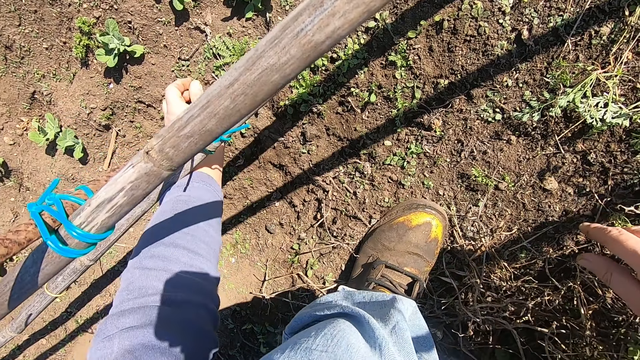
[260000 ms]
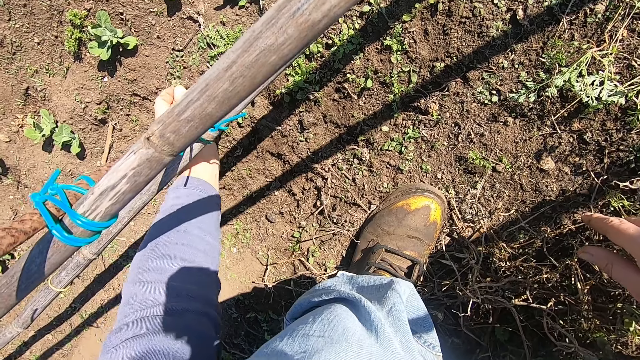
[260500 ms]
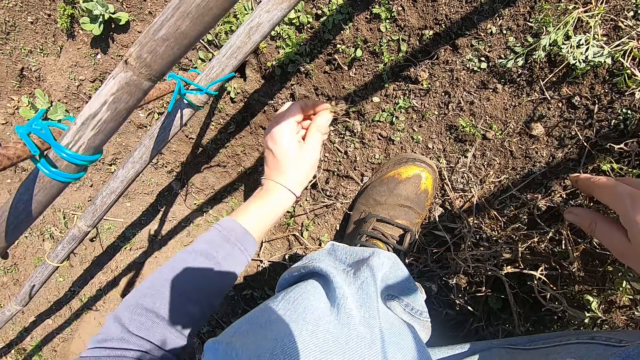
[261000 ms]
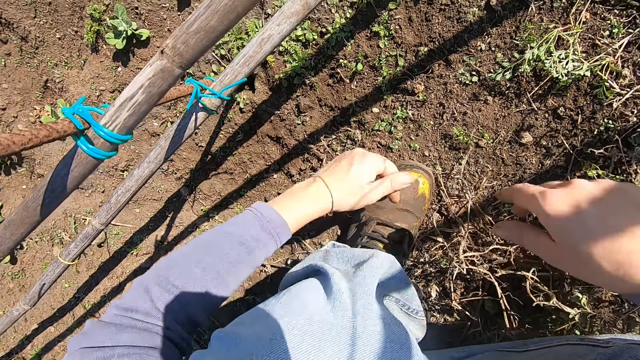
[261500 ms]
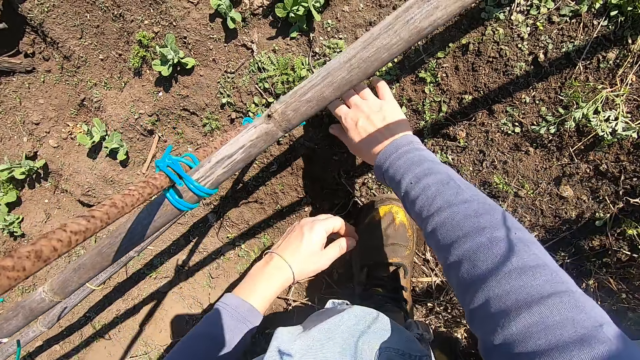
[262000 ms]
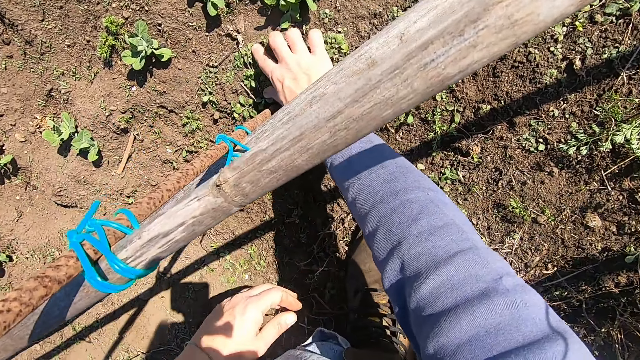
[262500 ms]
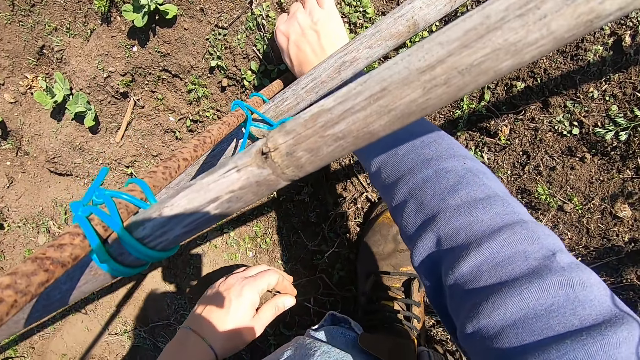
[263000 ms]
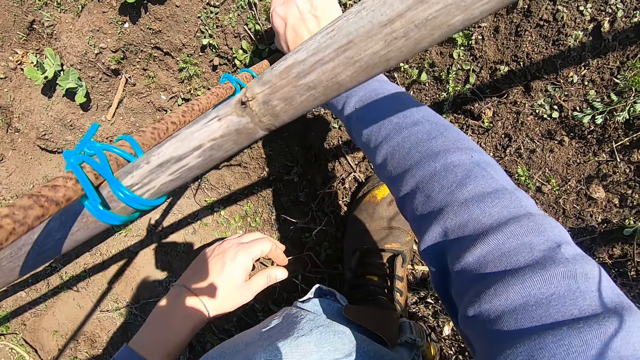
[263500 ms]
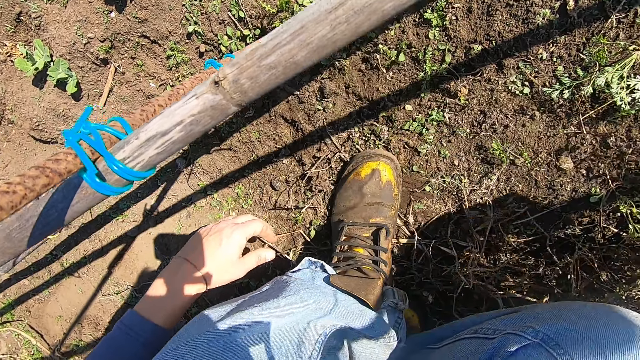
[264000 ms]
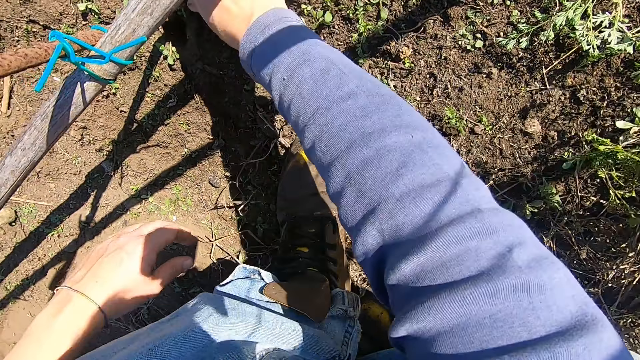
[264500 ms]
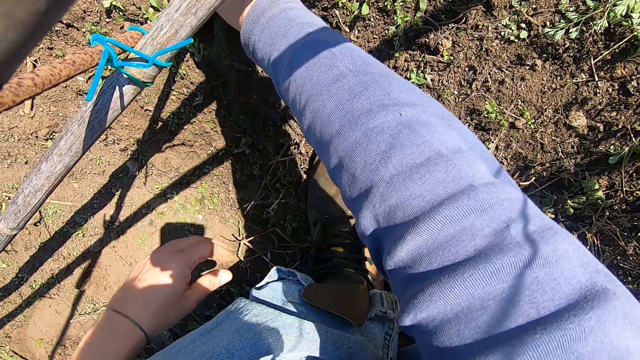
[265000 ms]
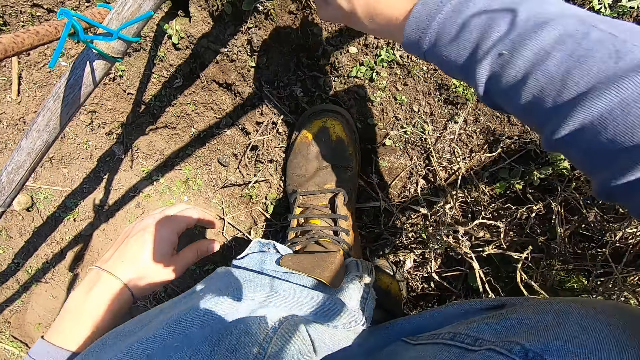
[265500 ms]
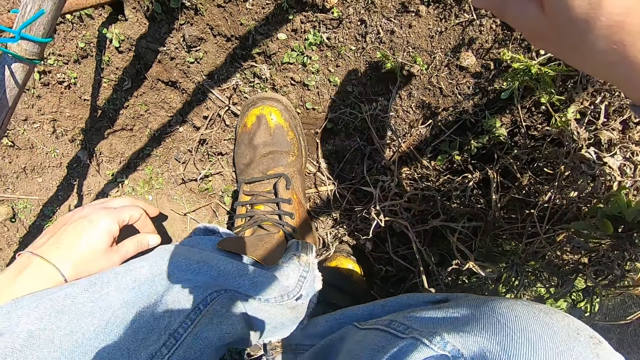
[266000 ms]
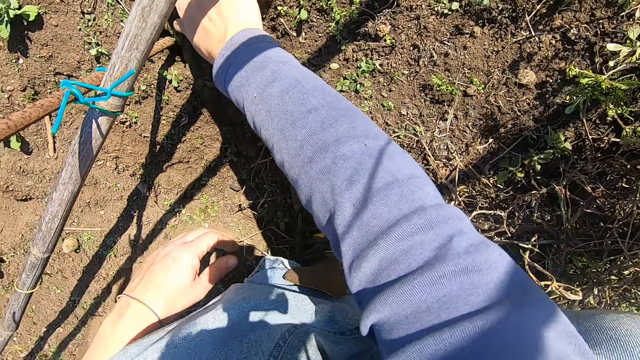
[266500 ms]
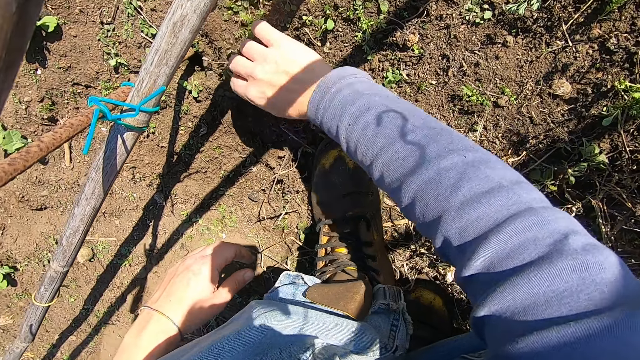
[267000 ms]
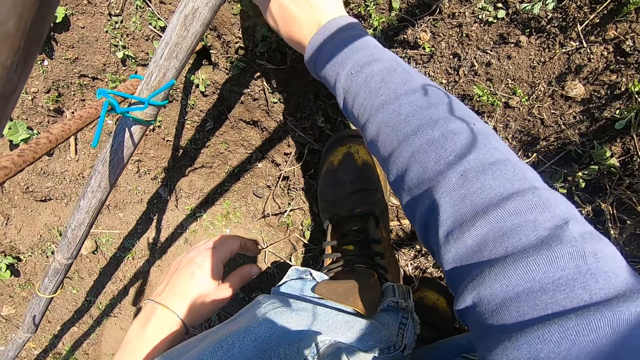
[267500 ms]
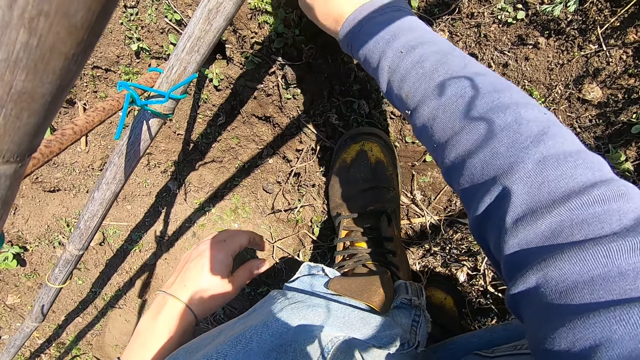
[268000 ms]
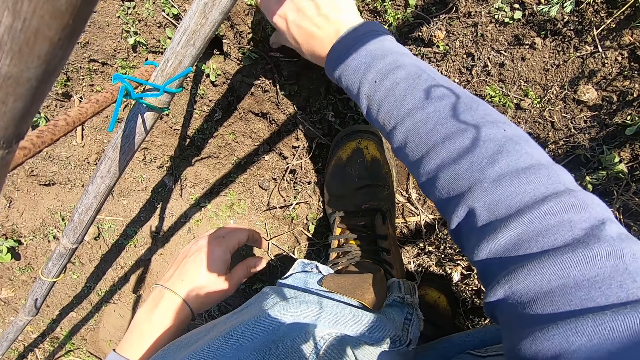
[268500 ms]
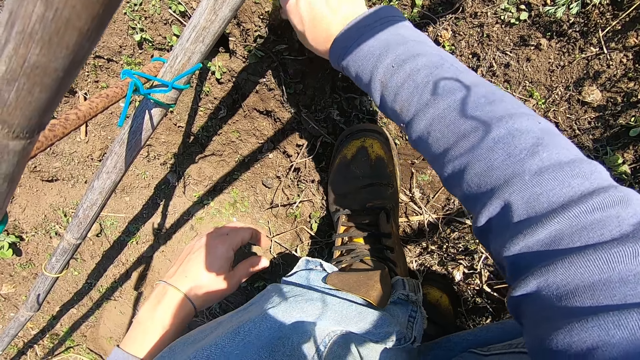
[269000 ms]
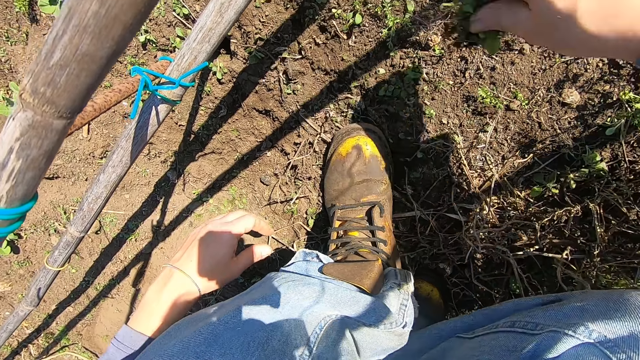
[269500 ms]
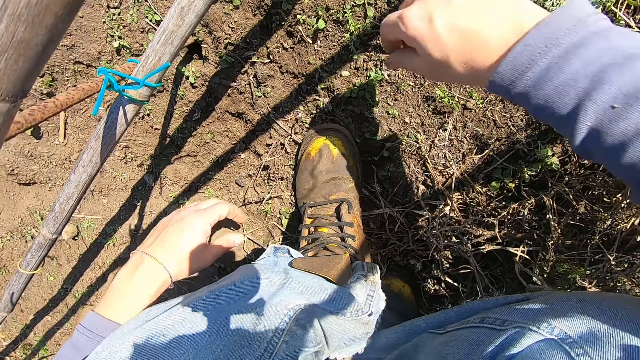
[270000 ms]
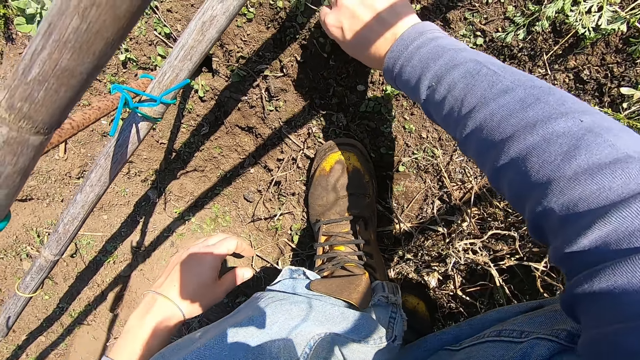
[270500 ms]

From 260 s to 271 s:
The camera wearer holds another weed. He pulls out the weed plant from the ground with his left hand. He throws the weed plant in his left hand away. He pulls out a weed plant from the ground with his right hand. He holds the weed. He throws the weed plant in his right hand away. He pulls out a weed plant from the ground with his right hand. He throws the weed plant in his right hand away. He pulls out a weed plant from the ground with his right hand. He holds the weed. He throws the weed plant in his right hand away. He pulls out a weed plant from the ground with his right hand.

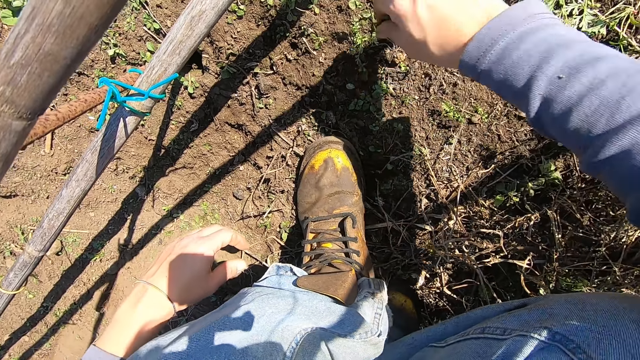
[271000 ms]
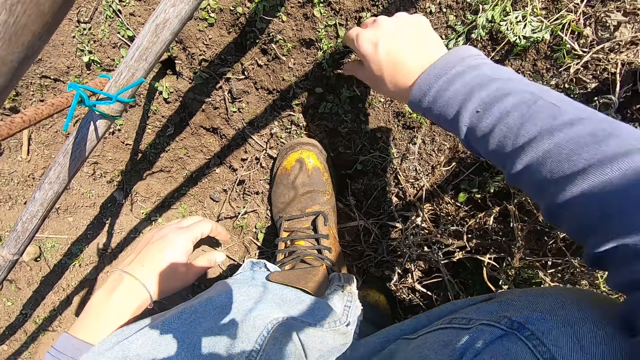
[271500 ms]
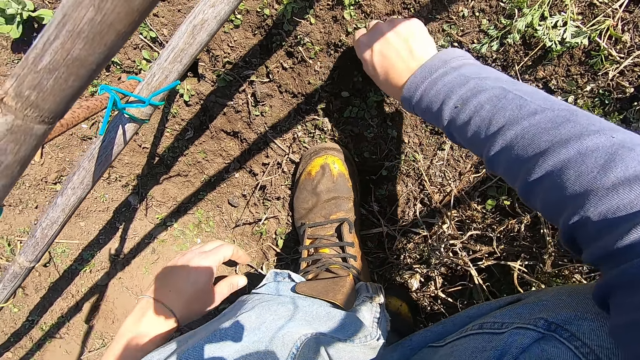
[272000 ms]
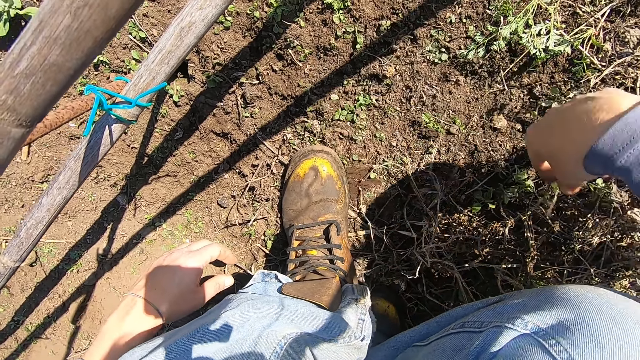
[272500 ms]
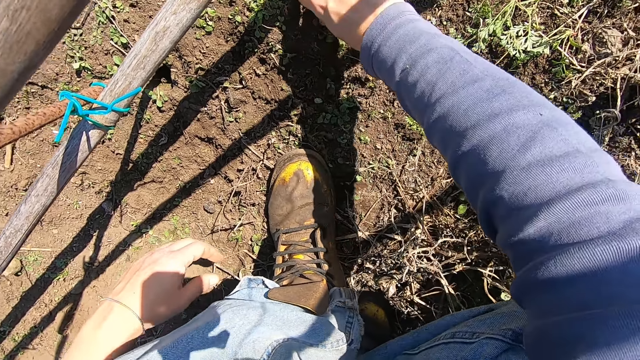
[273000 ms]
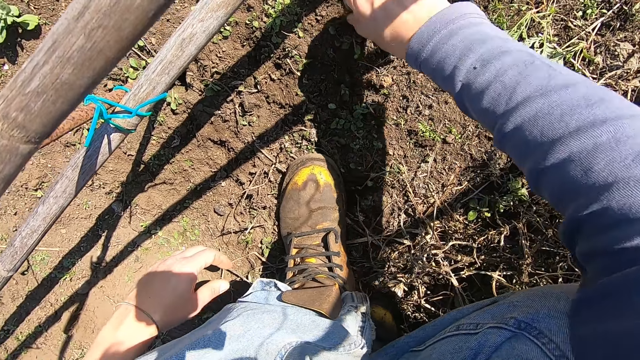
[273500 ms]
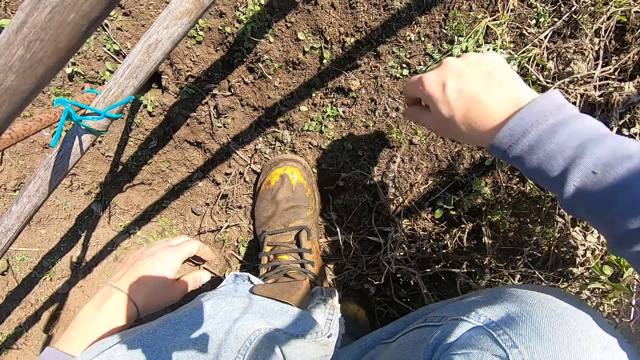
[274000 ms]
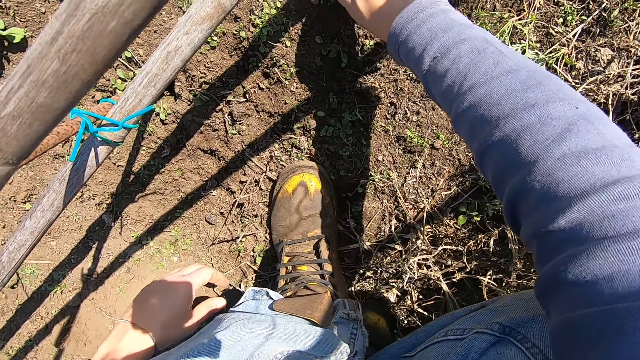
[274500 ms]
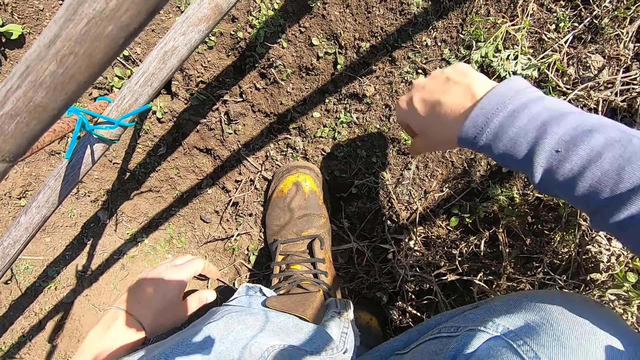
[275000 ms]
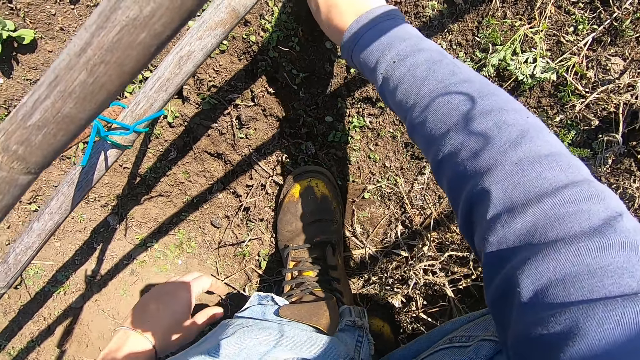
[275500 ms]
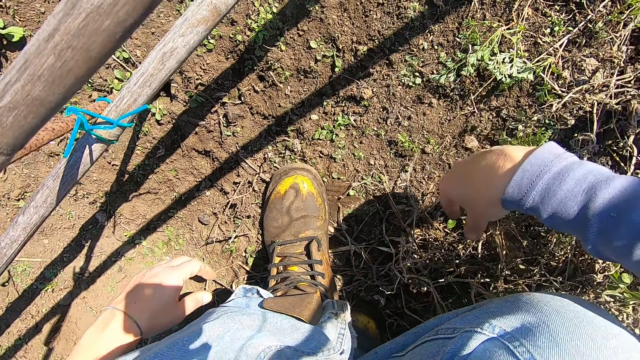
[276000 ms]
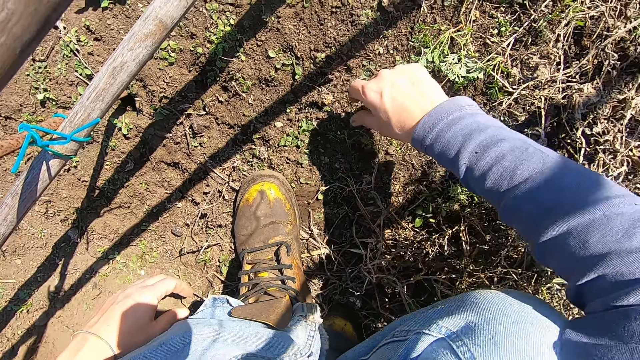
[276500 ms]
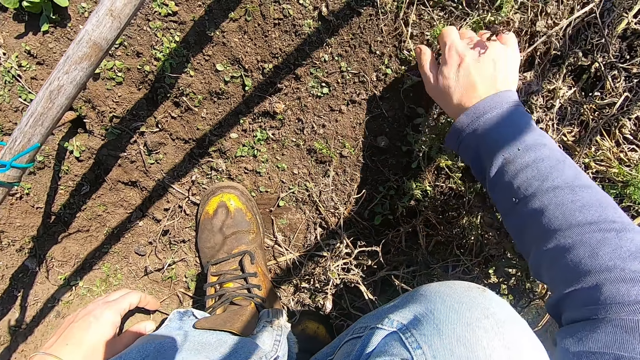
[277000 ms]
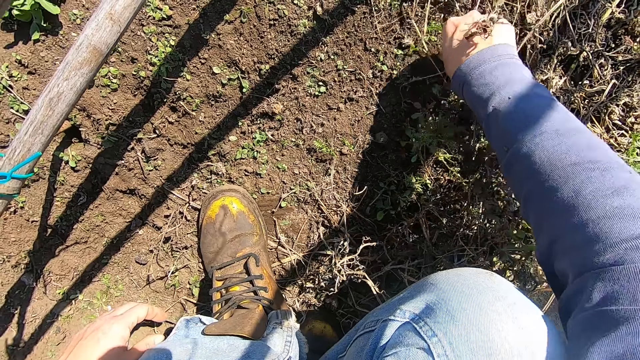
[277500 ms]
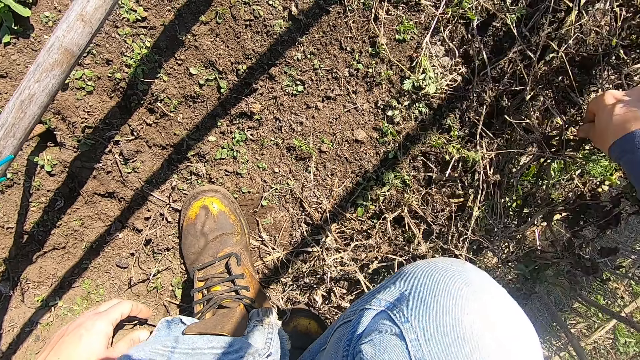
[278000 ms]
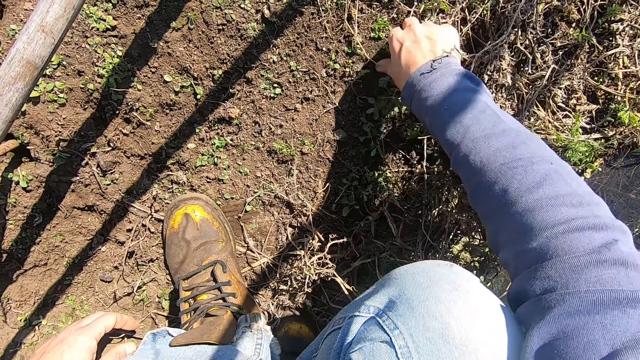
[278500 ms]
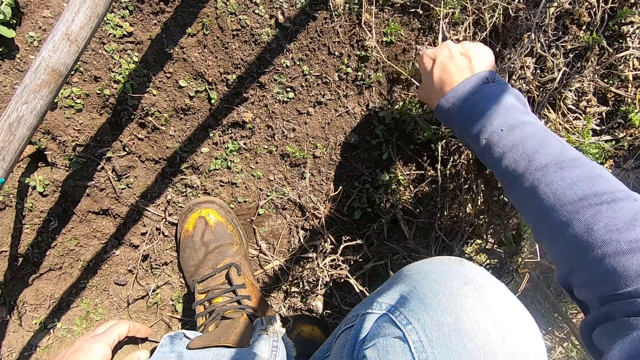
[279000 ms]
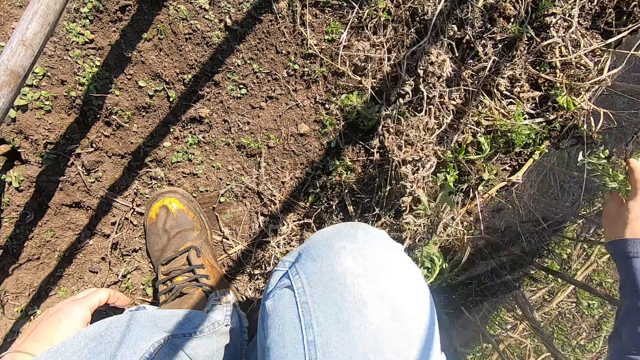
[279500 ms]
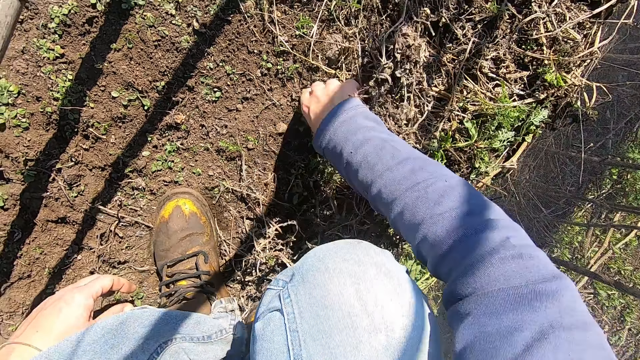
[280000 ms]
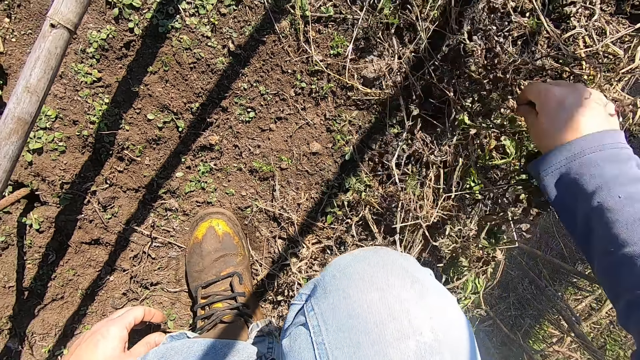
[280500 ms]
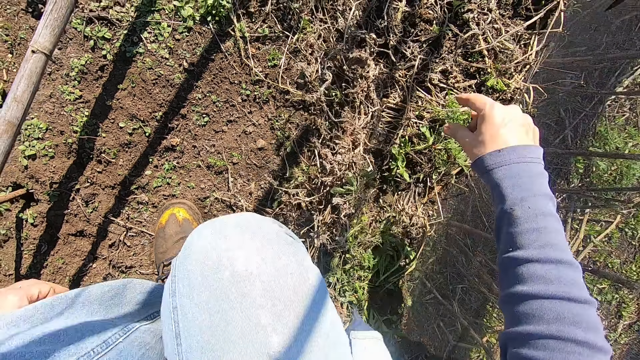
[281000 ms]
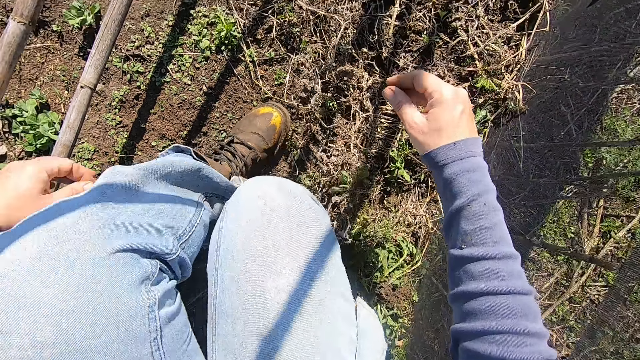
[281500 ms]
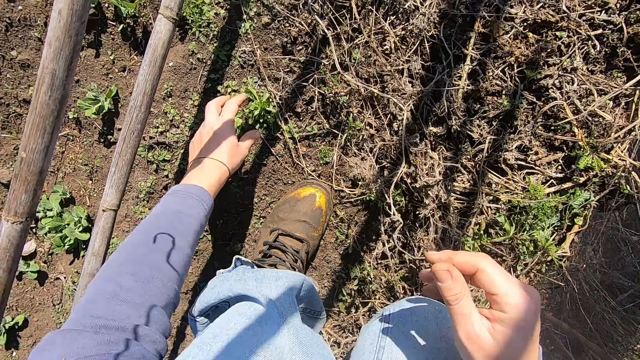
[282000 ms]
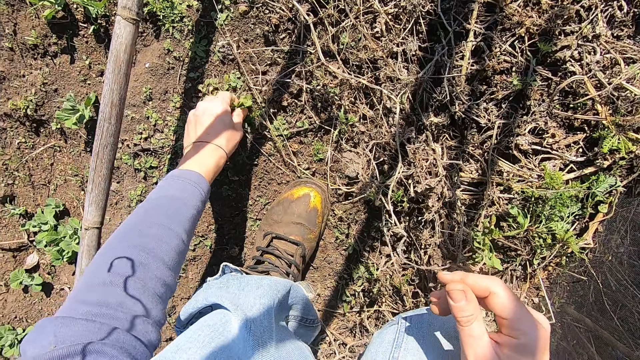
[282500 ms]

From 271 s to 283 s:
The camera wearer throws the weed plant in his right hand away. He pulls out a weed plant from the ground with his right hand. He throws the weed plant in his right hand away. He pulls out a weed plant from the ground with his right hand. He throws the weed plant in his right hand away. He pulls out a weed plant from the ground with his right hand. He throws the weed plant in his right hand away. He pulls out a weed plant from the ground with his right hand. He throws the weed plant in his right hand away. He pushes the weed plants on the ground aside with his right hand. He pulls the weeds. He picks a weed plant from the ground with his right hand. He throws the weed plant in his right hand away. He adjusts the weed plants with his right hand. He pushes the weeds aside. He adjusts his left leg. He makes a step forward. He holds a weed. He pulls out the weed plant from the ground with his left hand.
